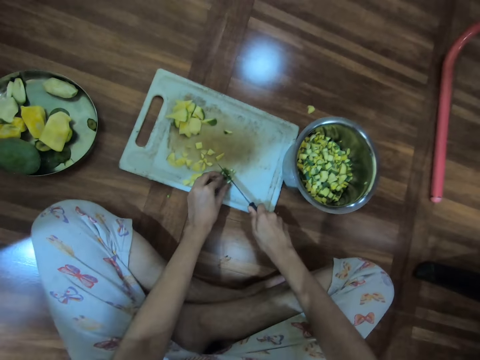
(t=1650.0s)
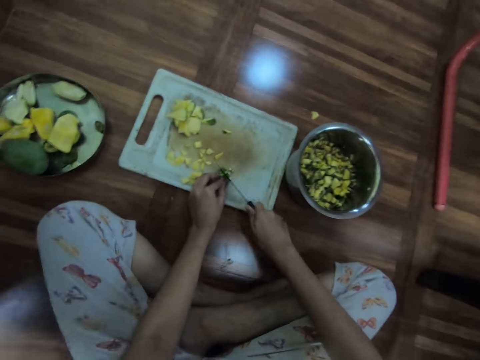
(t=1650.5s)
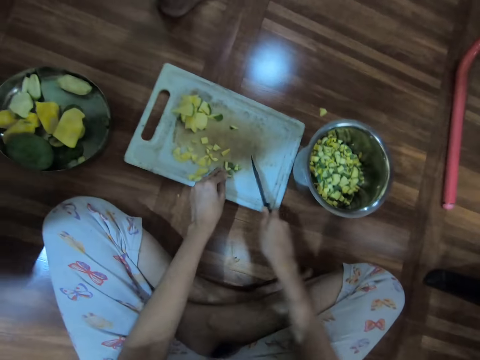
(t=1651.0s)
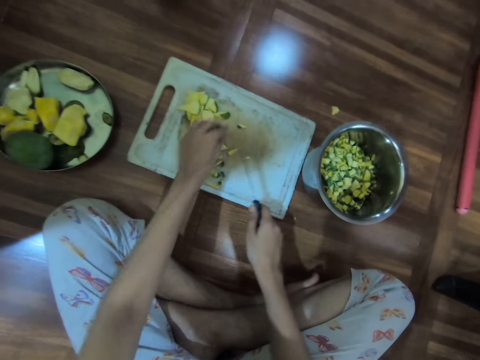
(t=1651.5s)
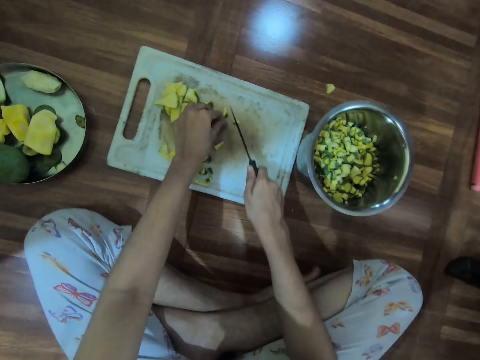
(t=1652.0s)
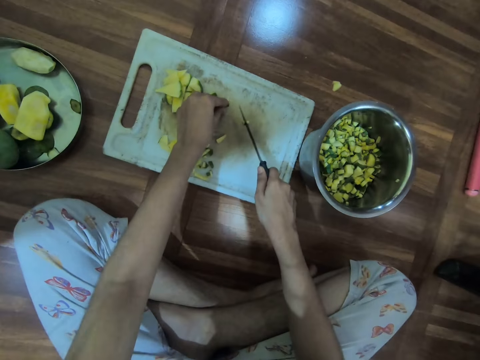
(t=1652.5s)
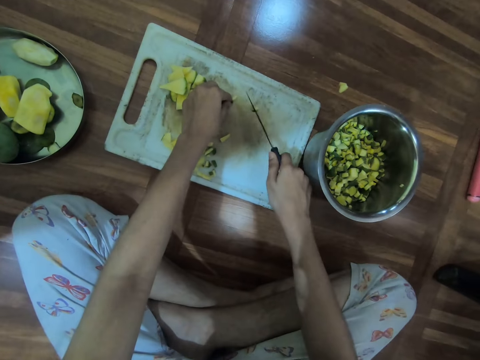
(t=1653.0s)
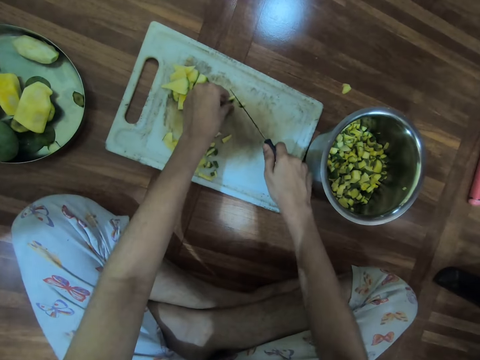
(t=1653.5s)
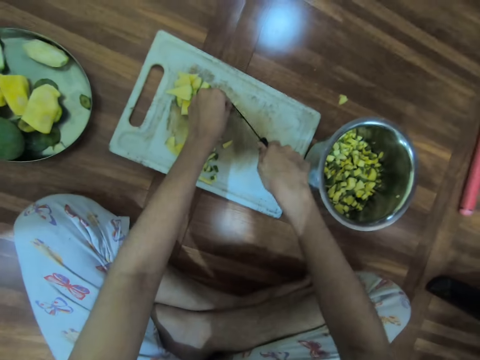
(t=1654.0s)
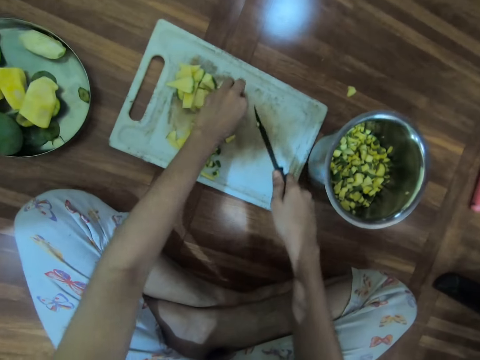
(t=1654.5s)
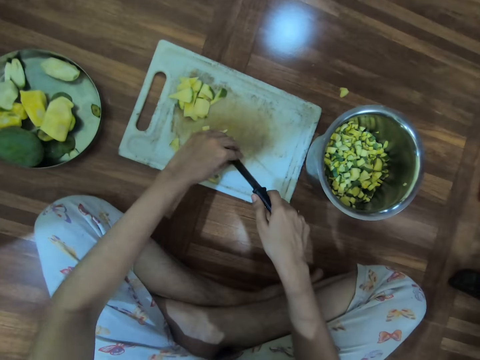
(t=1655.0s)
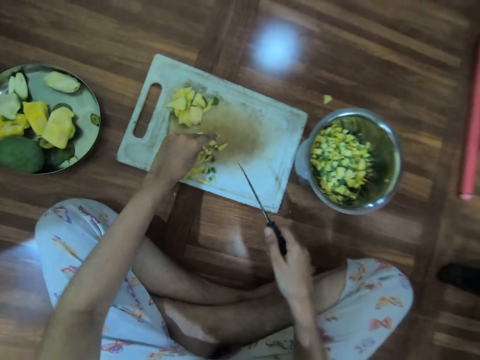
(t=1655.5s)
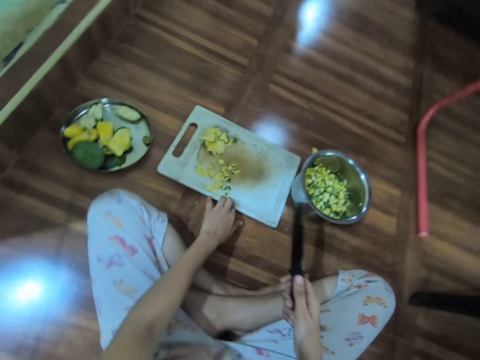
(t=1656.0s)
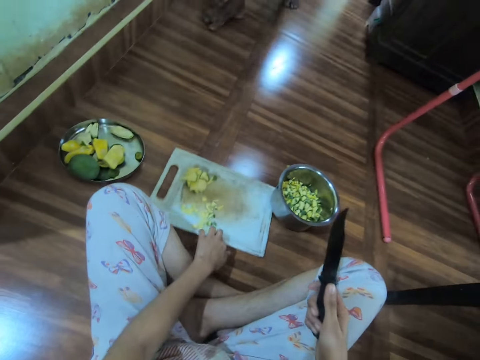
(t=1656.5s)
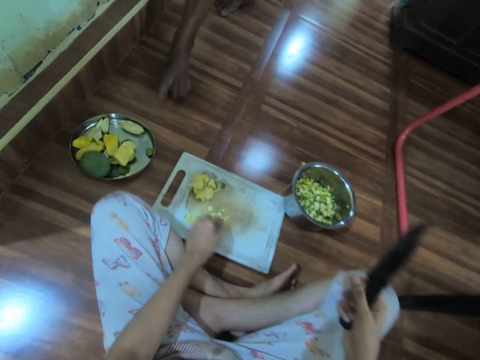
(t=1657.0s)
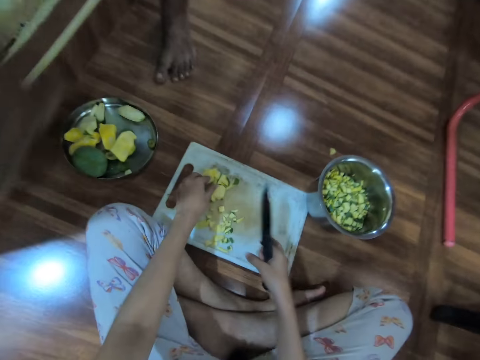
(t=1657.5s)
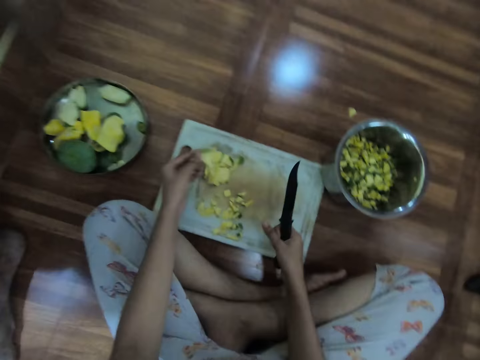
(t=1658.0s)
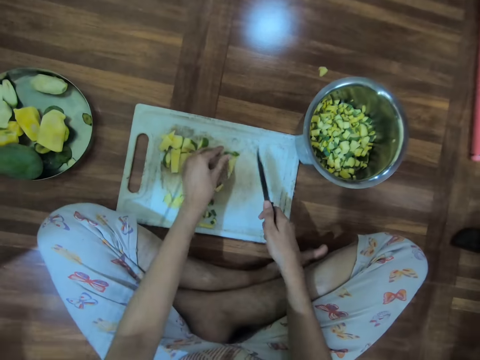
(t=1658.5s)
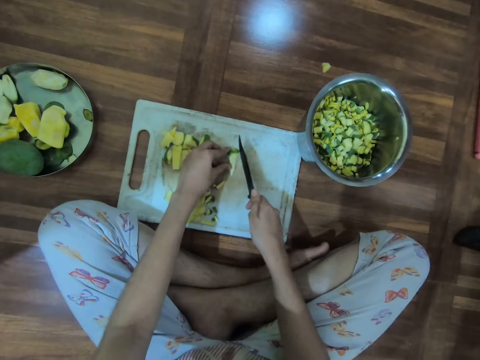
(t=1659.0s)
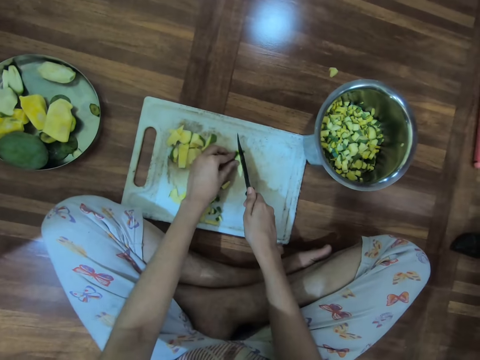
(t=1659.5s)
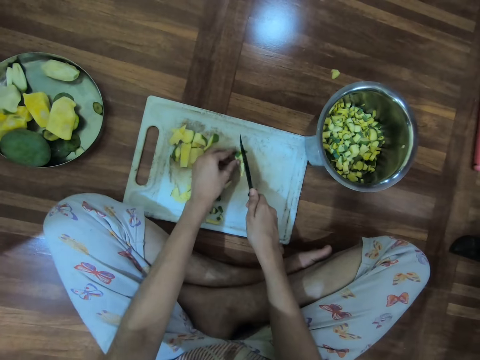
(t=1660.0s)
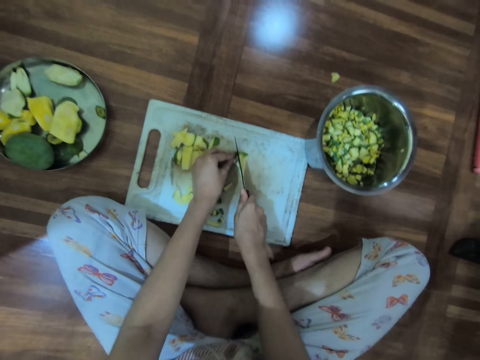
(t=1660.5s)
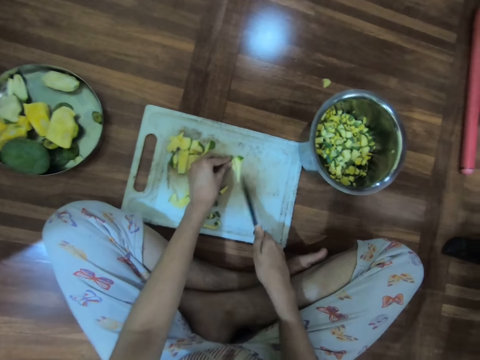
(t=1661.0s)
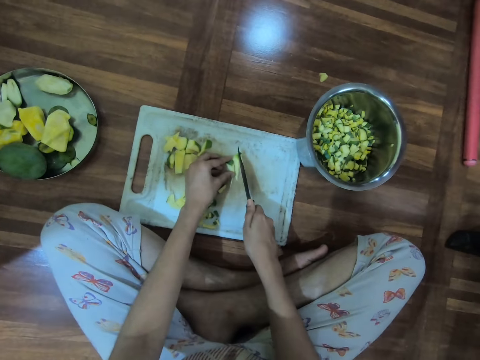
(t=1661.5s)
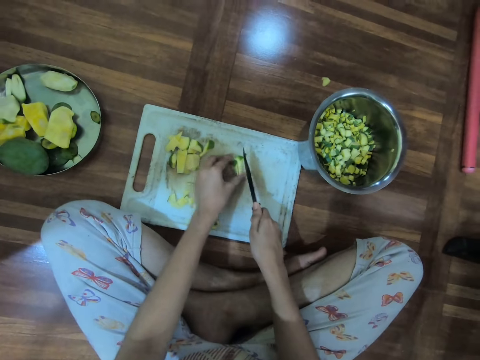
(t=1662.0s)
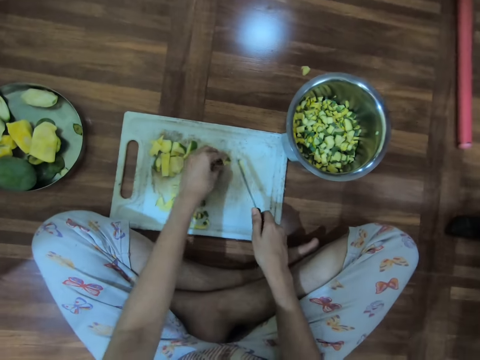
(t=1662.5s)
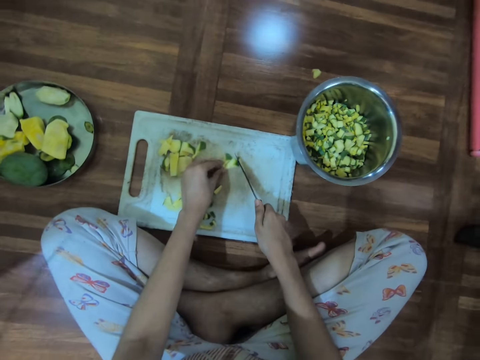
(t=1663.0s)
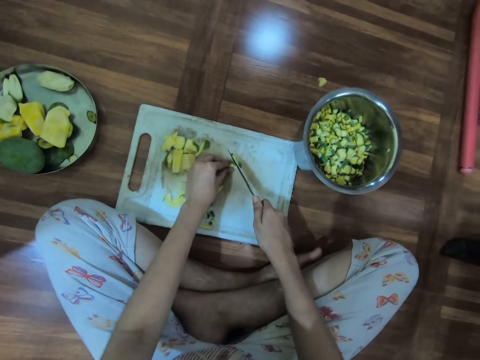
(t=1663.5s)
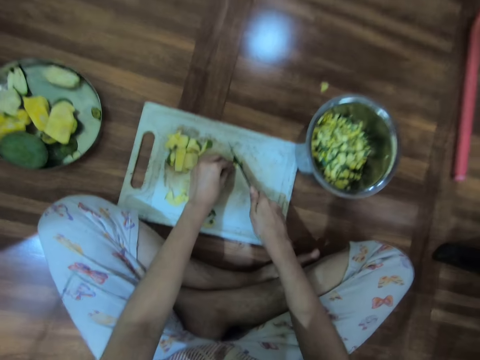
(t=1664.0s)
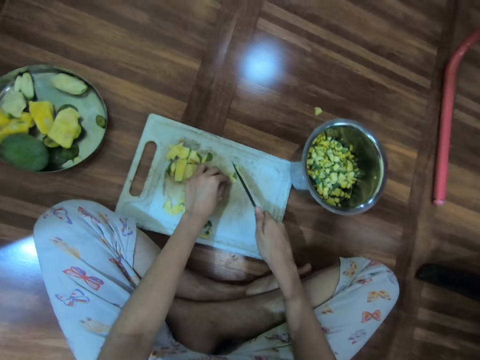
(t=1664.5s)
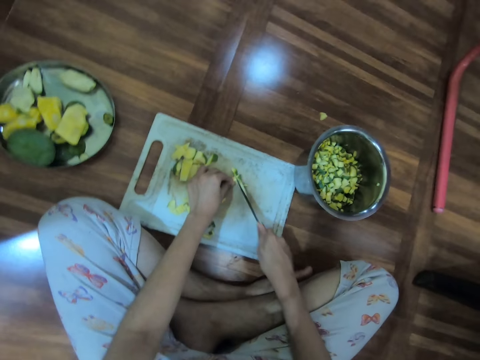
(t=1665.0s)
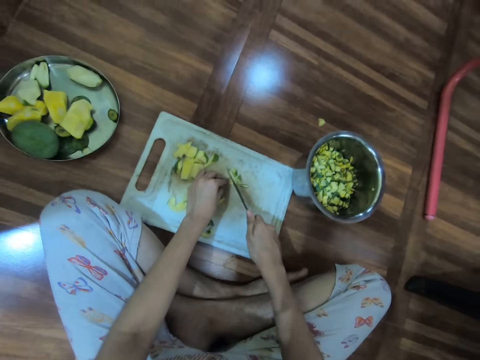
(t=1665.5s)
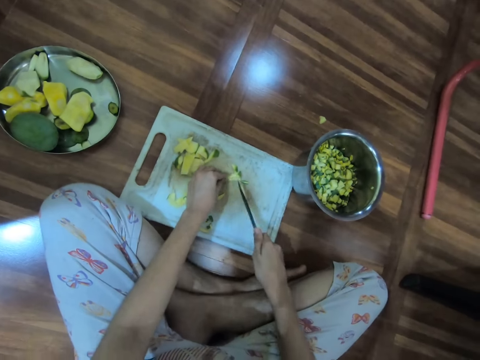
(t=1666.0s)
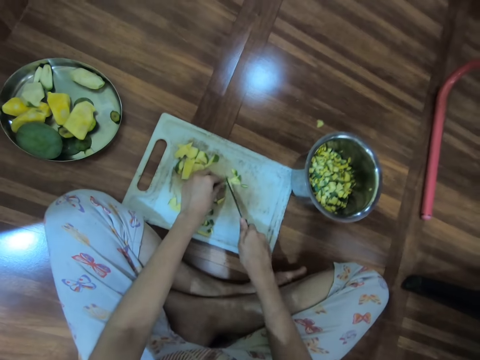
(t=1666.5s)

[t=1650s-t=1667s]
The camera wearer moves the chopped mango on the chopping board with the knife in her right hand. She holds the chopped mango on the chopping board with her left hand. She chops the chopped mango on the chopping board with the knife in her right hand. She removes the chopped mango from the knife with her left hand. She drags the chopping board on the ground with her left hand. She picks the chopped mango from the chopping board with her left hand and places the chopped mango on the chopping board with her left hand. She chops the chopped mango on the chopping board with the knife in her right hand. She turns the chopped mango on the chopping board with her left hand. She chops the chopped mango on the chopping board with the knife in her right hand.

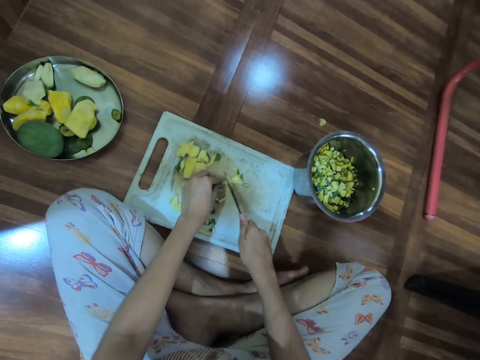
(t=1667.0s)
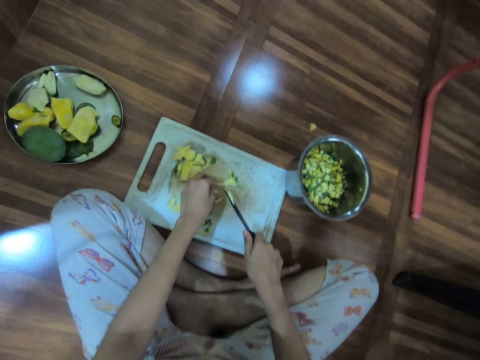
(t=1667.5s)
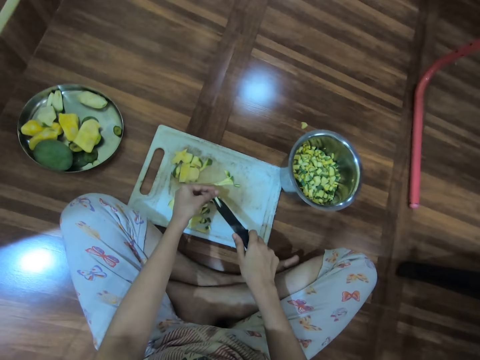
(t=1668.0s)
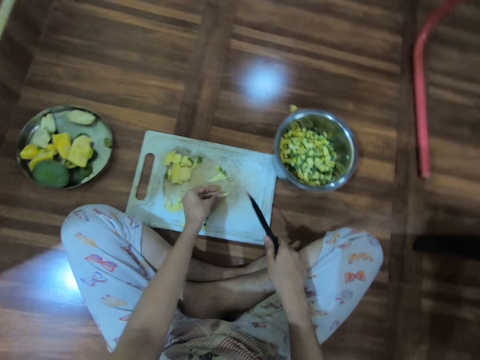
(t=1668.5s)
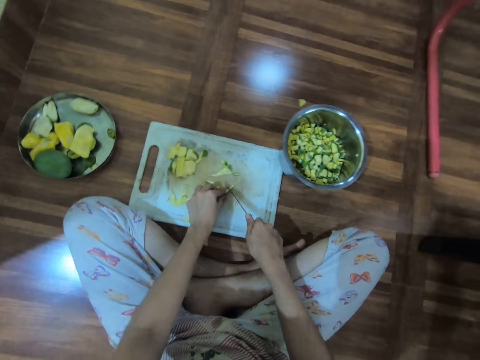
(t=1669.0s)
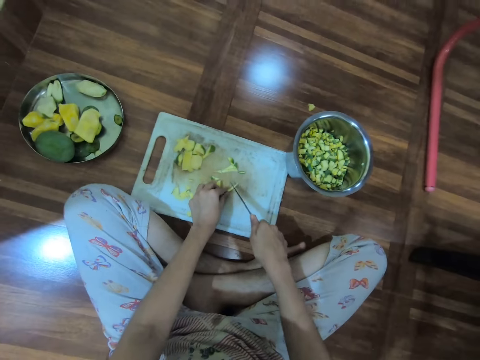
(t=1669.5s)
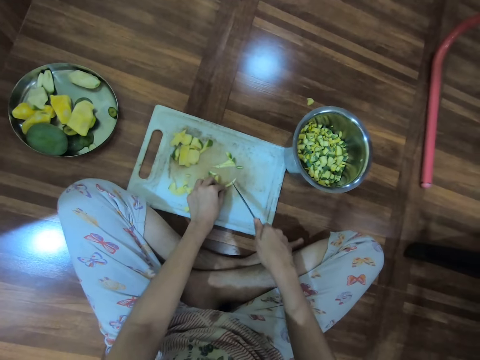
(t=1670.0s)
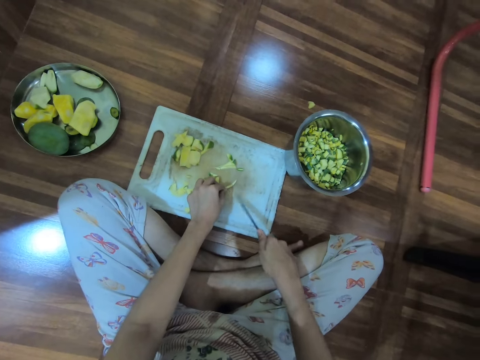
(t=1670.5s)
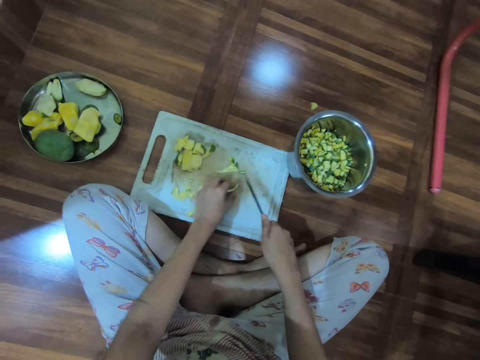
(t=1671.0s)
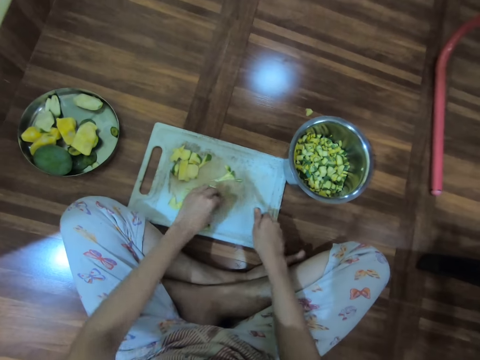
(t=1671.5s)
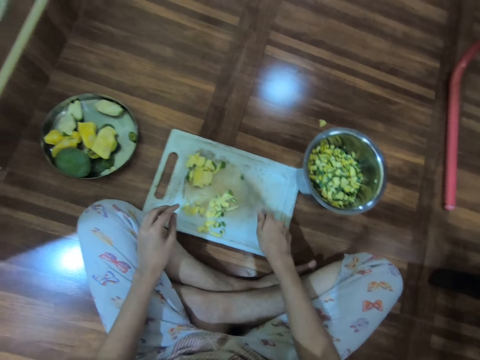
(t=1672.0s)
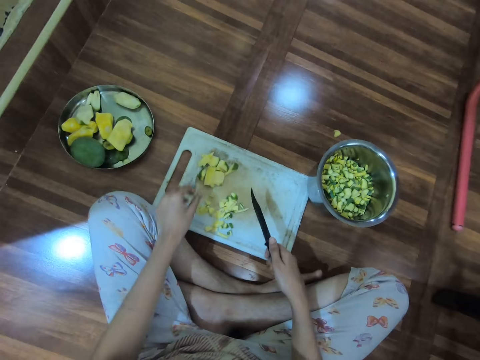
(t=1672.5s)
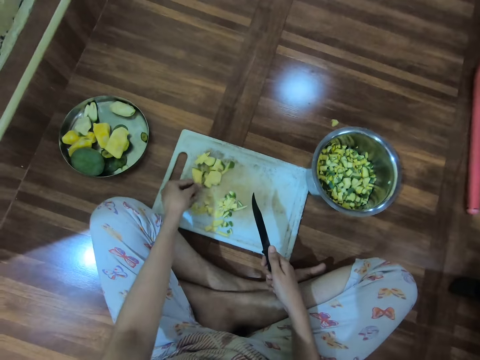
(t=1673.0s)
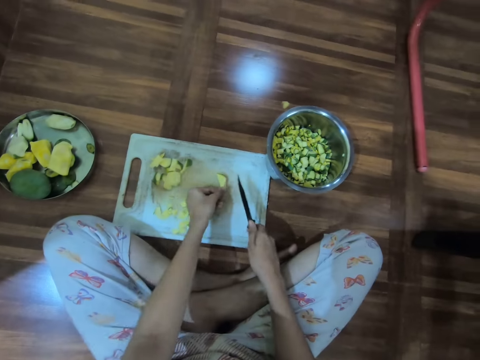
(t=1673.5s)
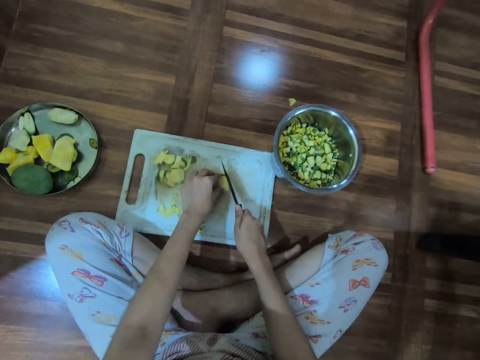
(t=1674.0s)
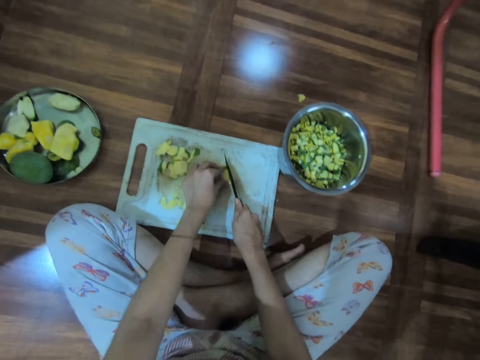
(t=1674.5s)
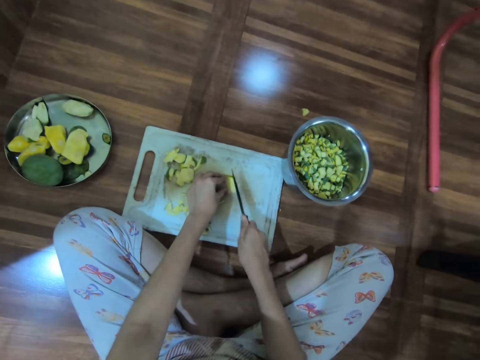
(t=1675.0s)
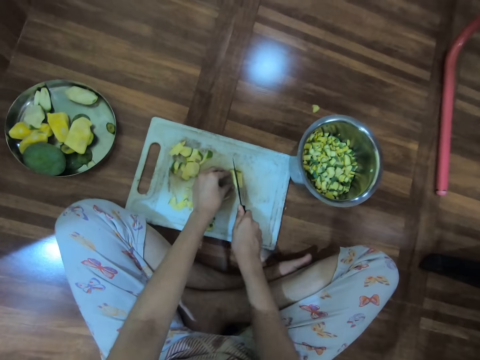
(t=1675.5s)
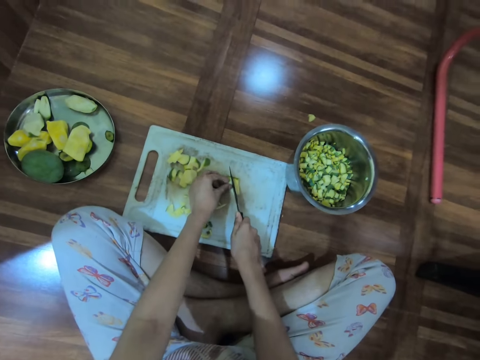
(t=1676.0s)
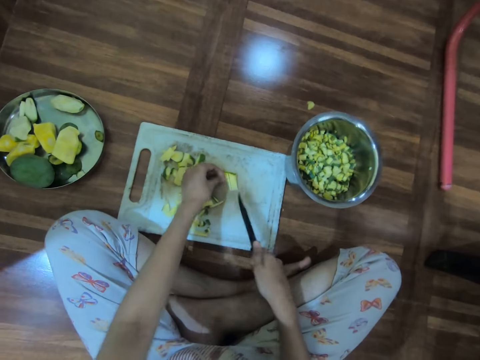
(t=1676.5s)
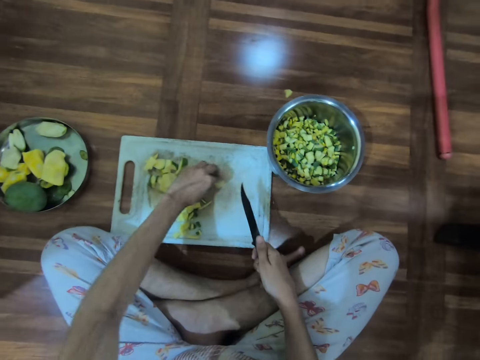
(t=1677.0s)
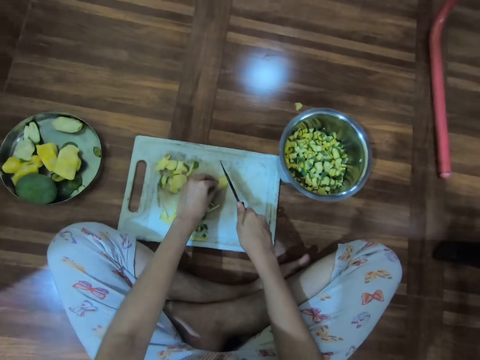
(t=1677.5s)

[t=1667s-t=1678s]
The camera wearer removes a chopped mango from the knife with her left hand. She places the chopped mango on the chopping board with her left hand. She chops the chopped mango on the chopping board with the knife in her right hand. She moves the chopped mango on the chopping board with her left hand. She moves the chopped mango on the chopping board with the knife in her right hand. She picks the chopped mango from the chopping board with her left hand and places the chopped mango on the chopping board with her left hand. She chops the chopped mango on the chopping board with the knife in her right hand. She turns the chopped mango on the chopping board with her left hand.
